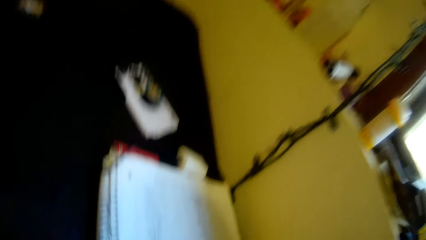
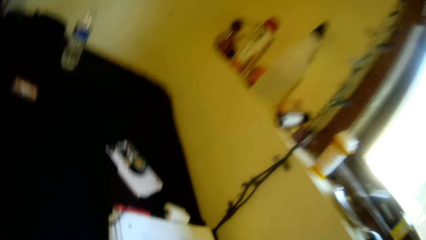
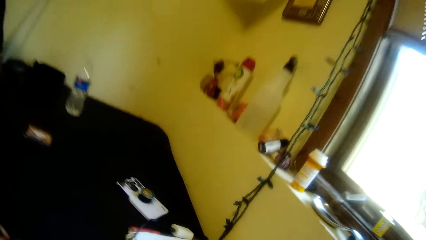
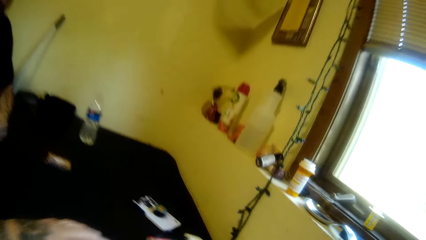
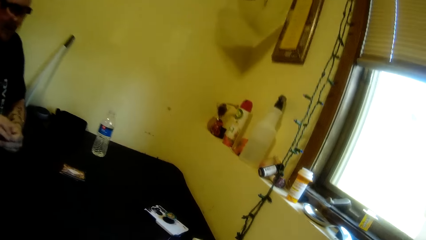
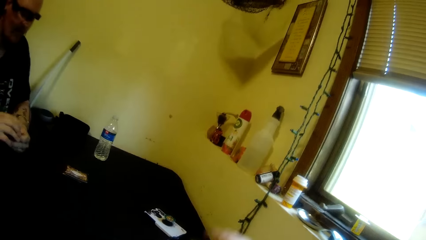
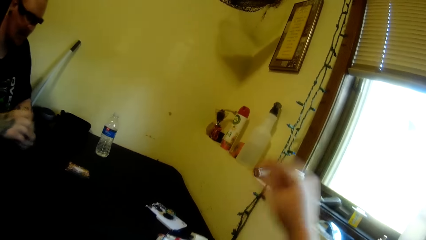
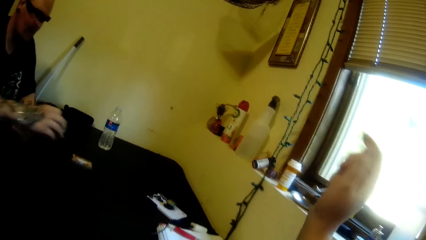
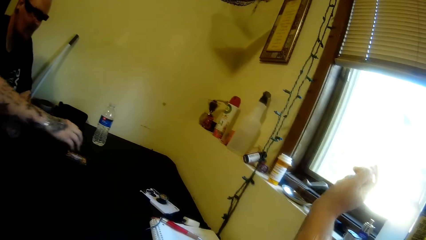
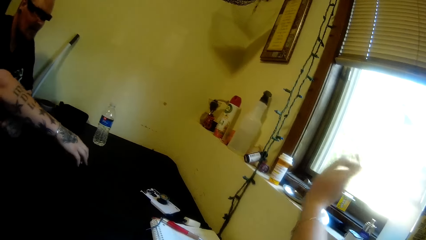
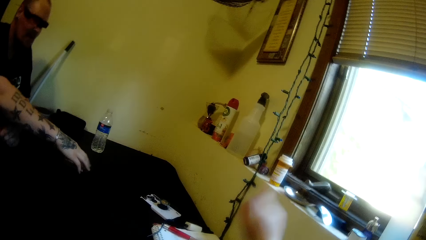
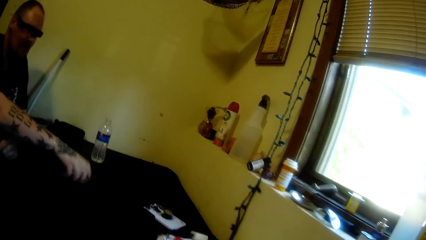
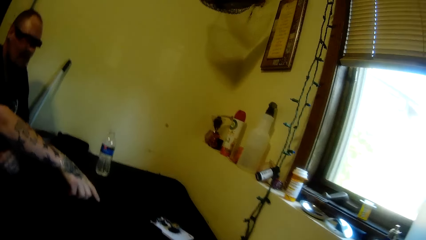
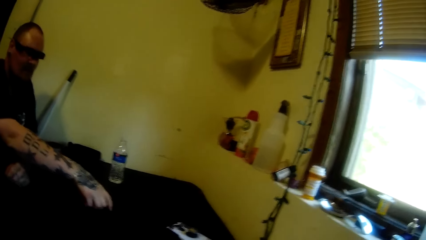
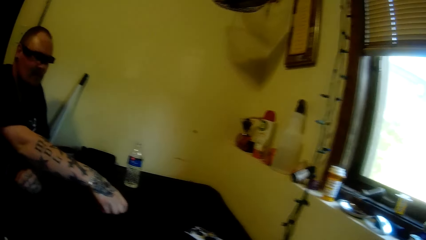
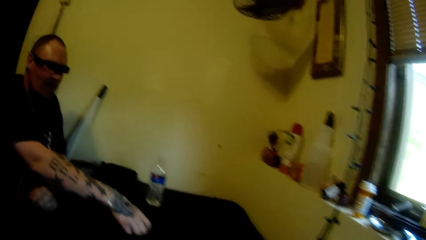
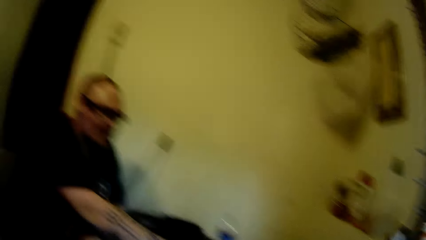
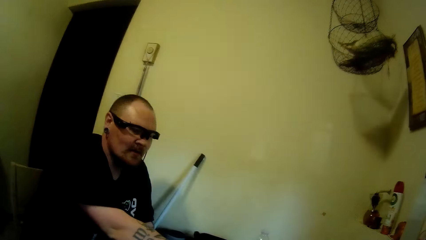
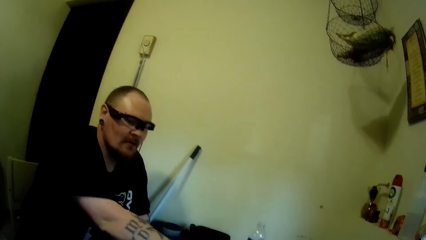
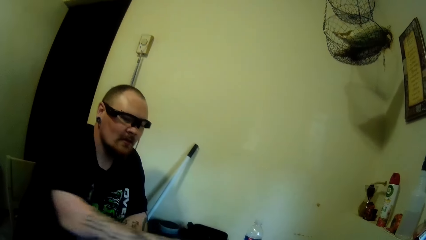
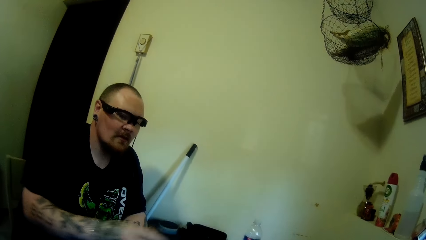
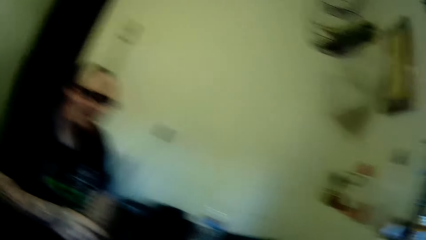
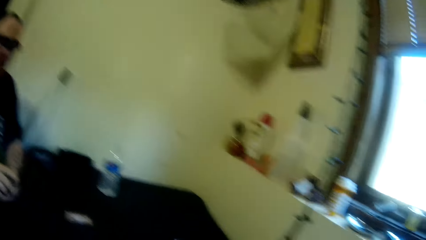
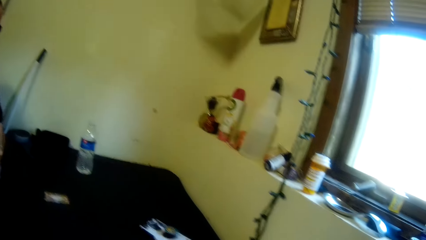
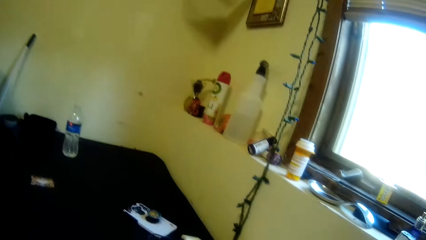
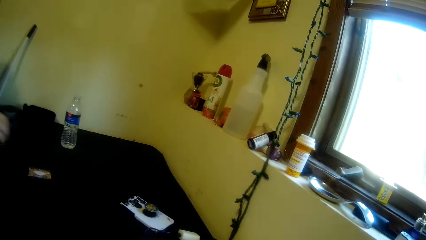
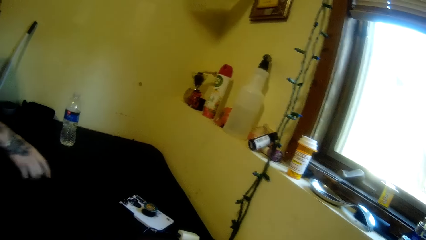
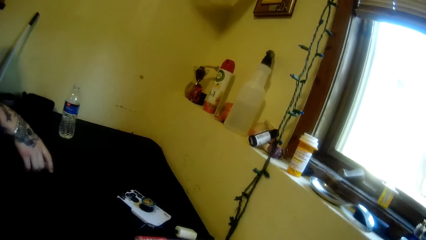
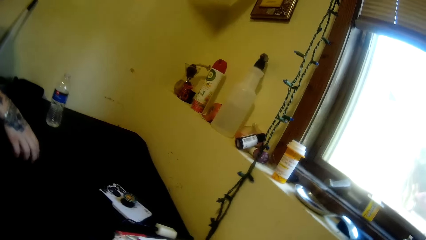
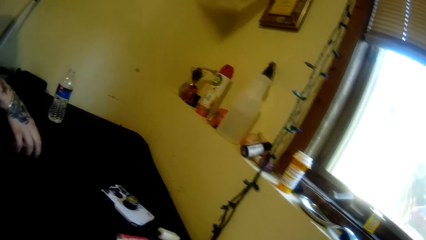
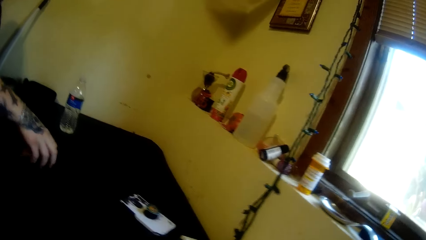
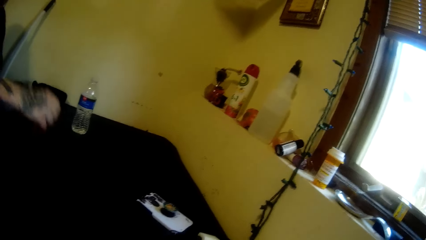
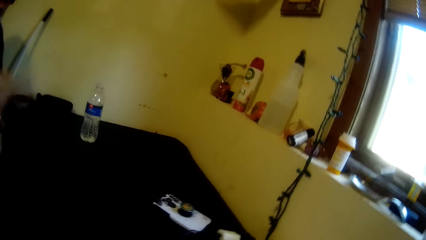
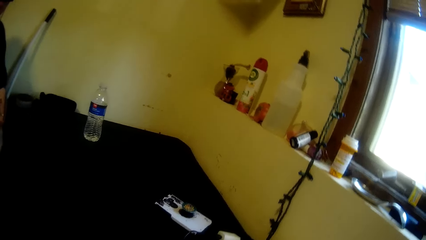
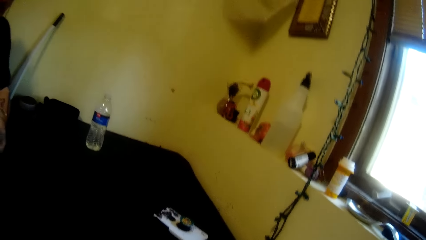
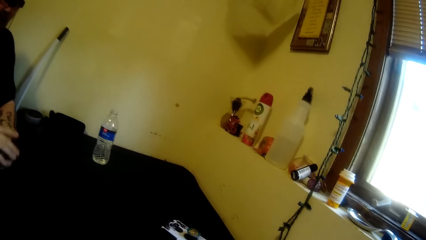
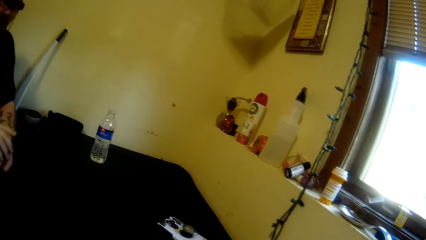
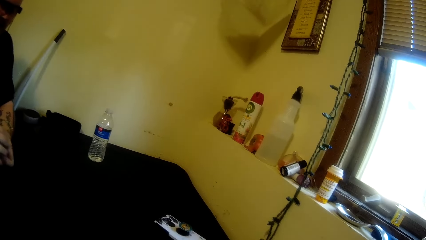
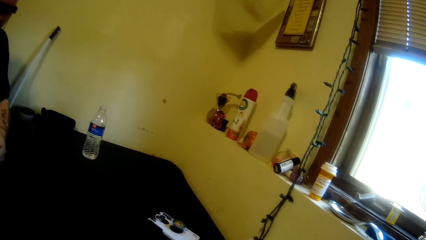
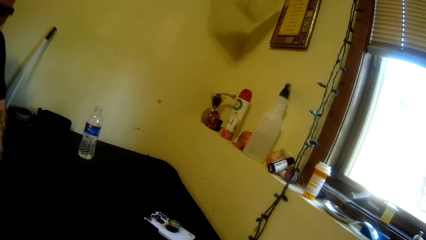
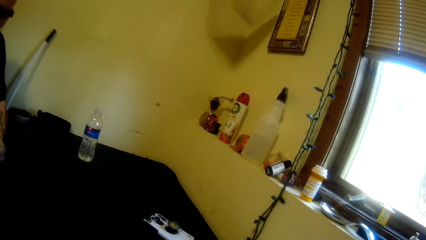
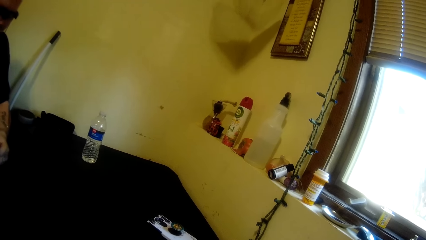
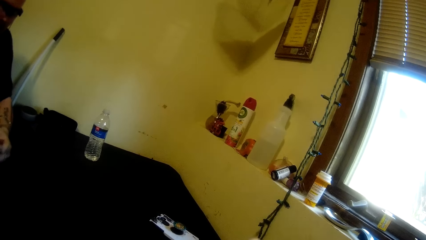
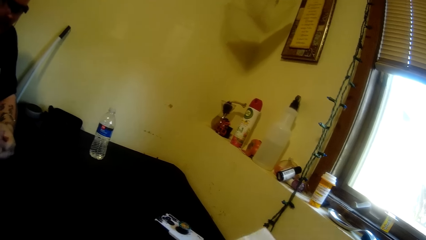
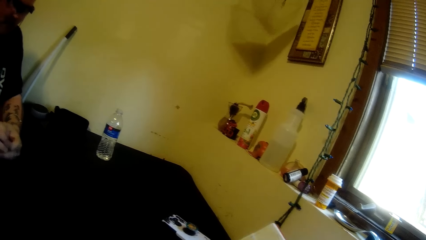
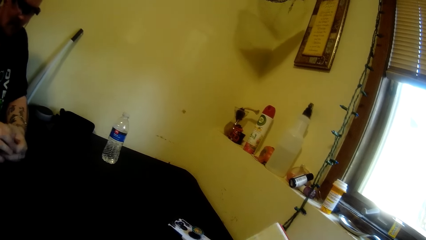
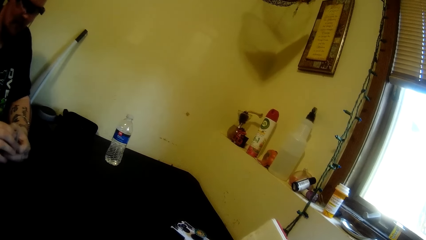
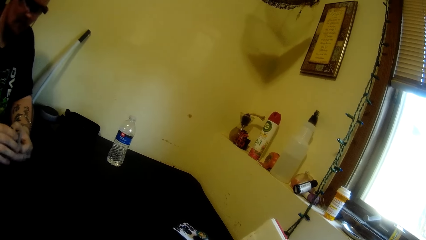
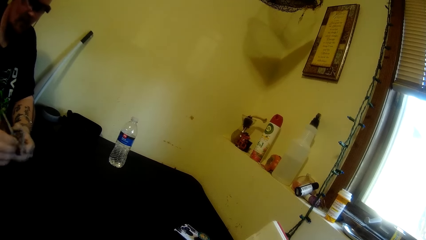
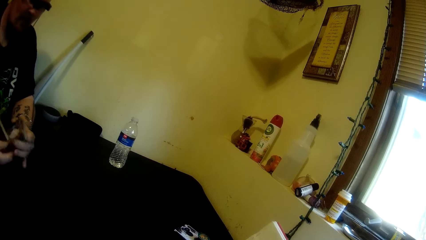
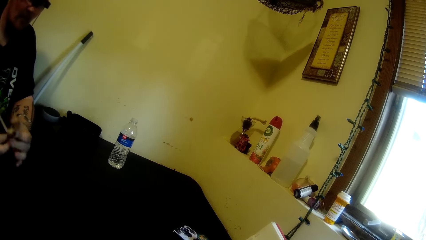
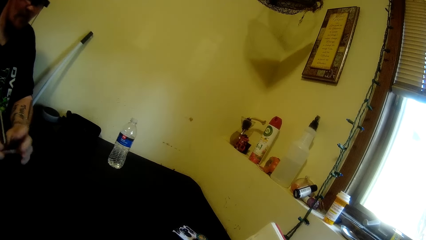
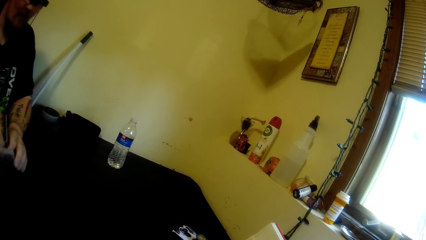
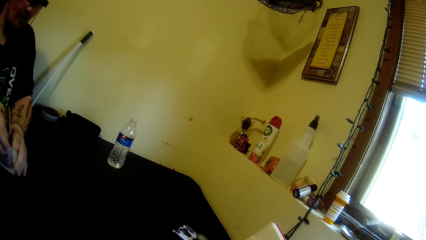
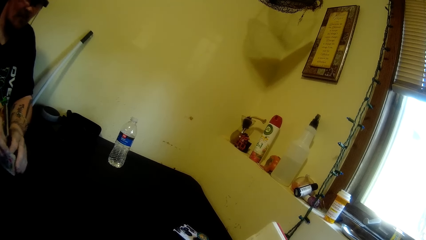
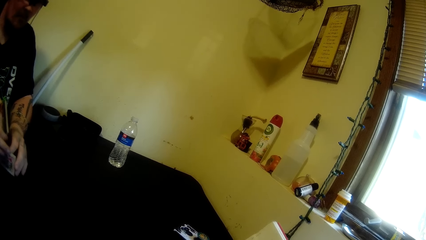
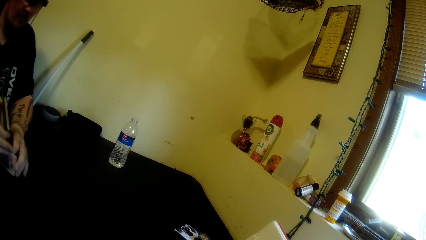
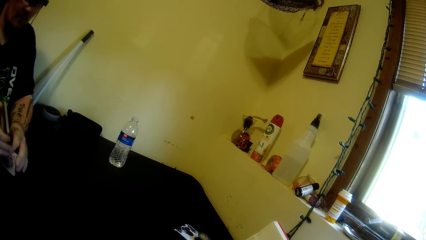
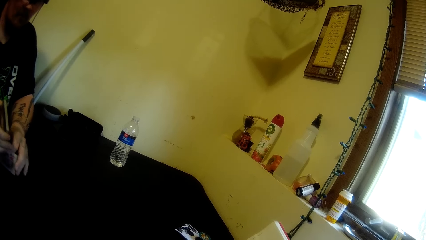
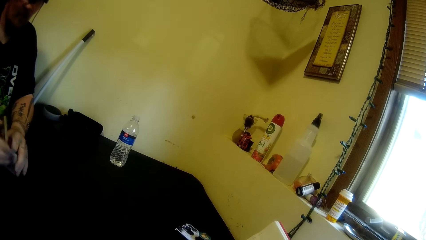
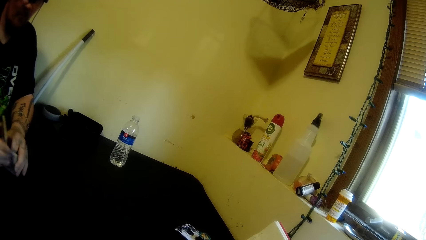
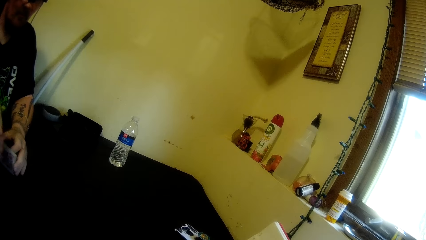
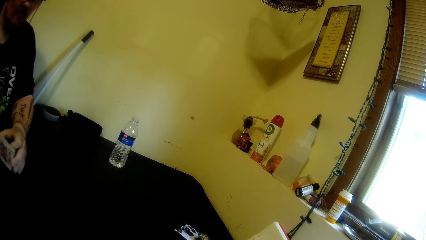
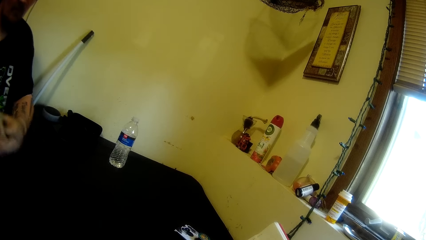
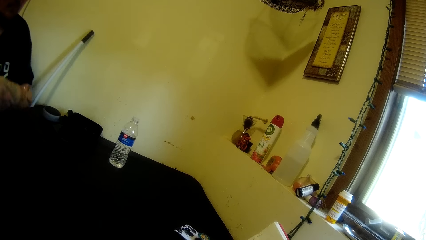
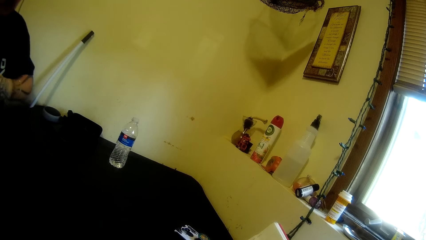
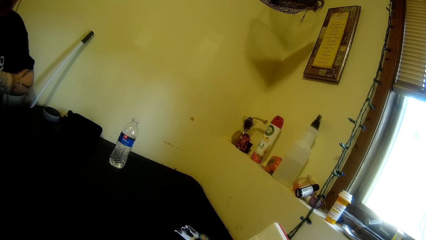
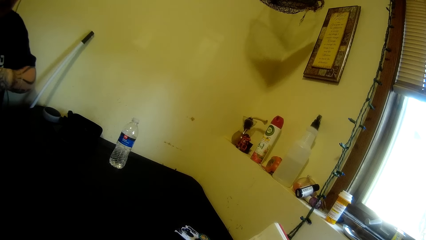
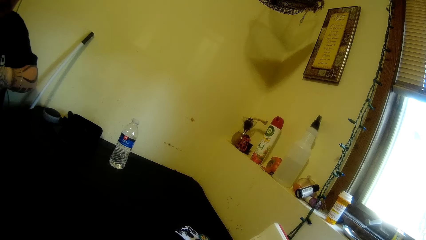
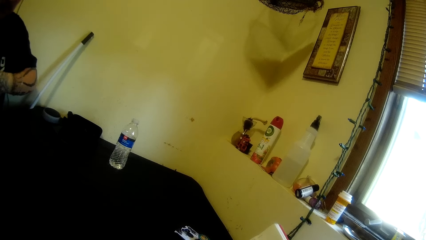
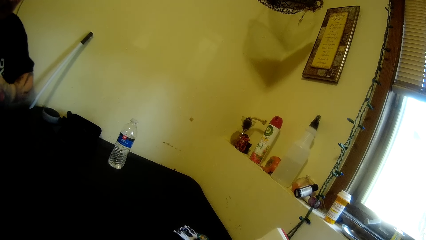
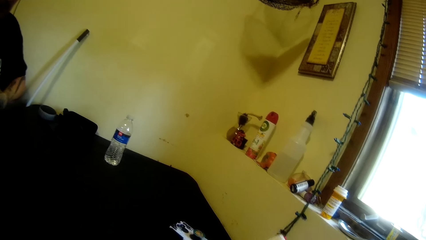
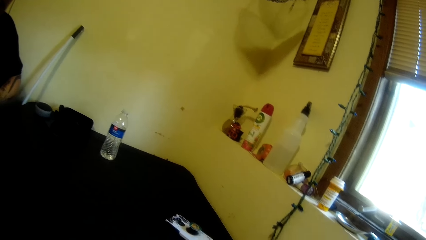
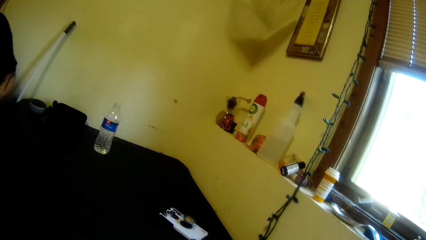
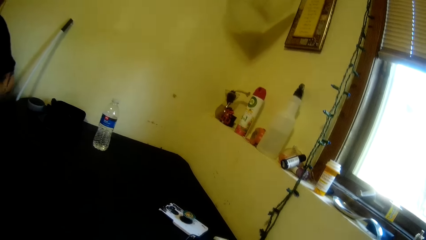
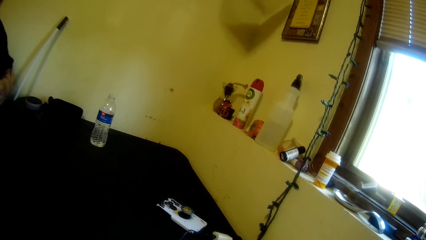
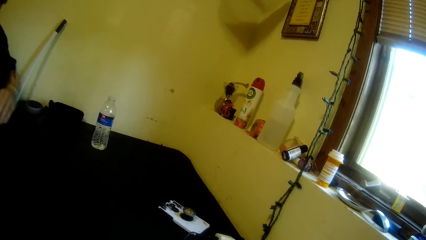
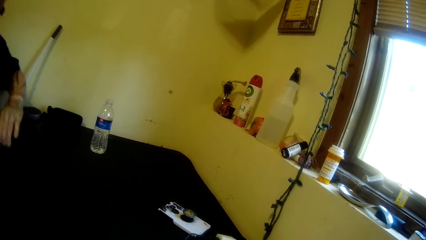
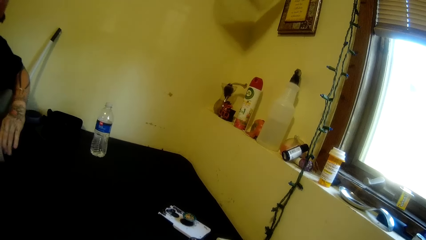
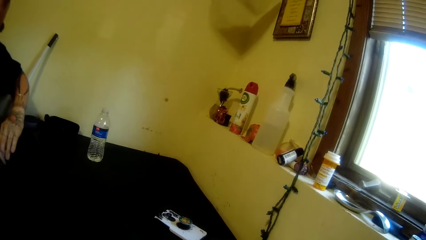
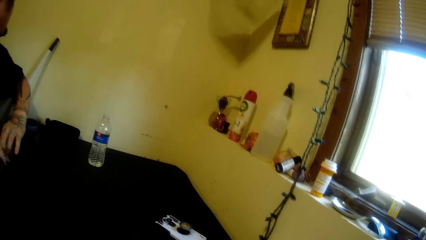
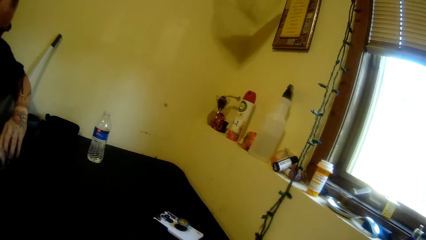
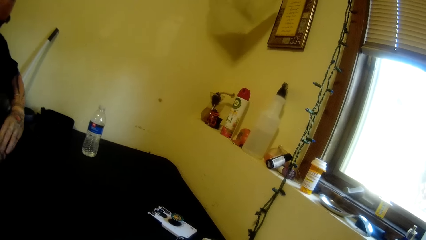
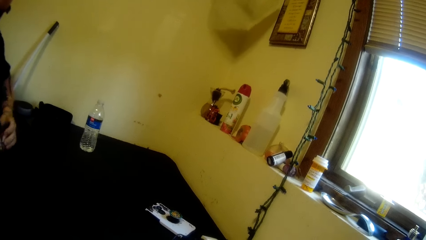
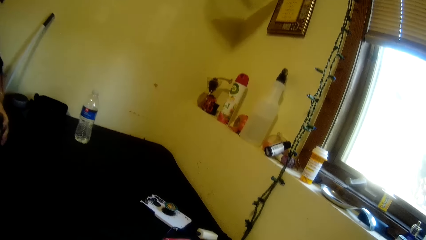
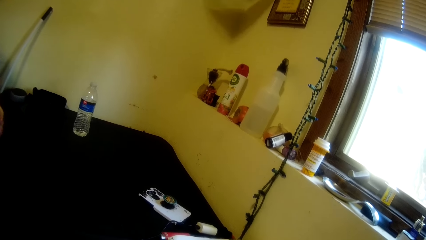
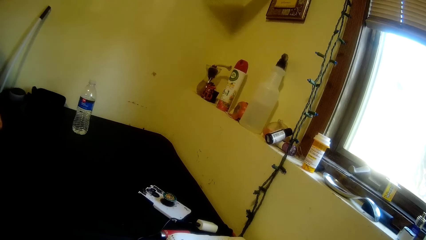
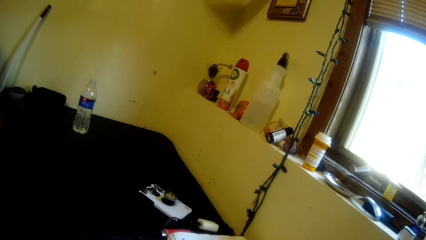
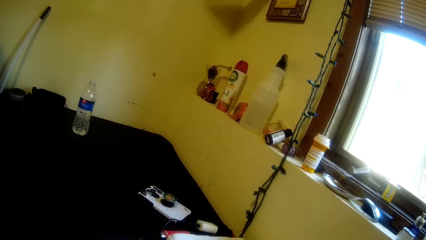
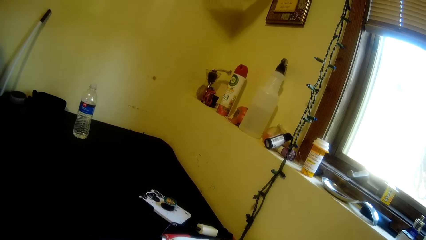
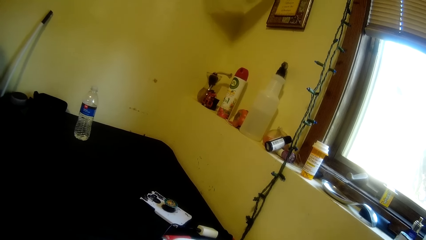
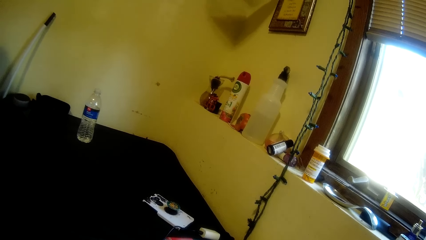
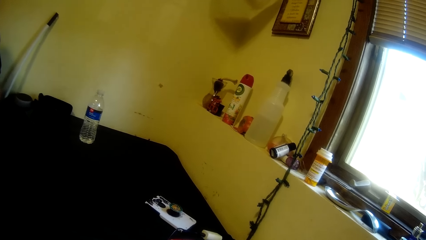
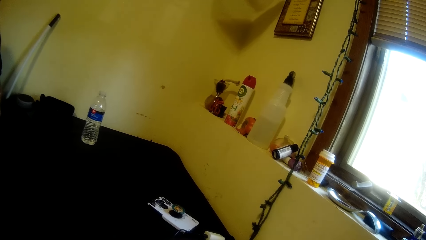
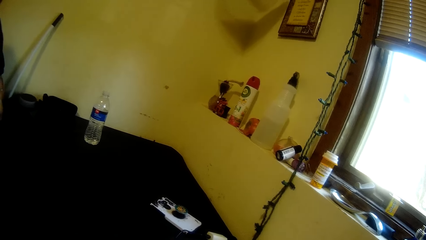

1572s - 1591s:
The camera wearer moves a hand. She raises her right hand. A man moves a hand and picks up a bunch of cards from the table. The camera wearer lowers a hand. She talks with the man. The man holds the cards with the other hand. The man picks up the bunch of cards from the table. The man holds the cards with the other hand. The man separates the cards, turns the cards, aligns the cards and lifts the cards. The man shuffles the cards in his hand. The man rests his hand on the table. The man runs the cards. The man holds the cards.
